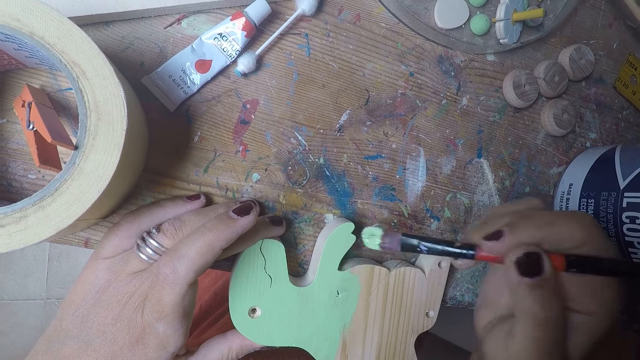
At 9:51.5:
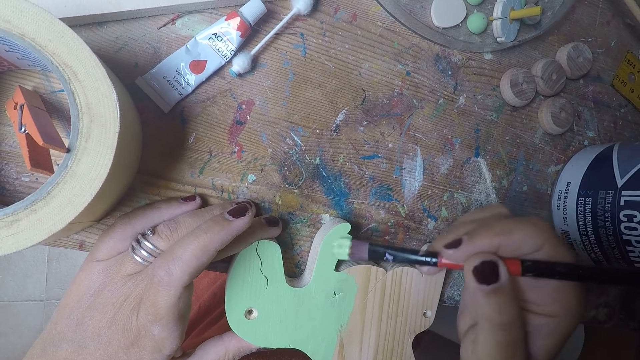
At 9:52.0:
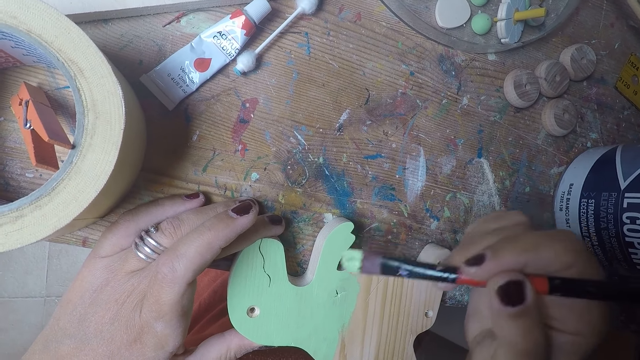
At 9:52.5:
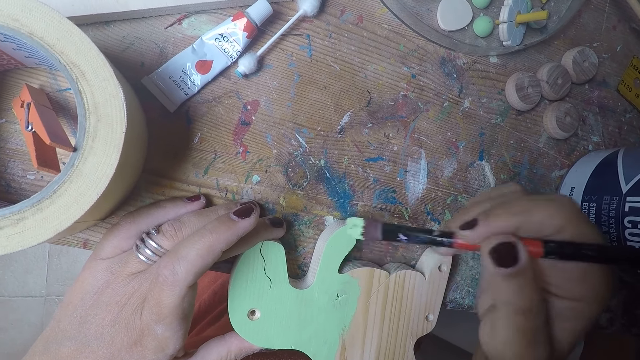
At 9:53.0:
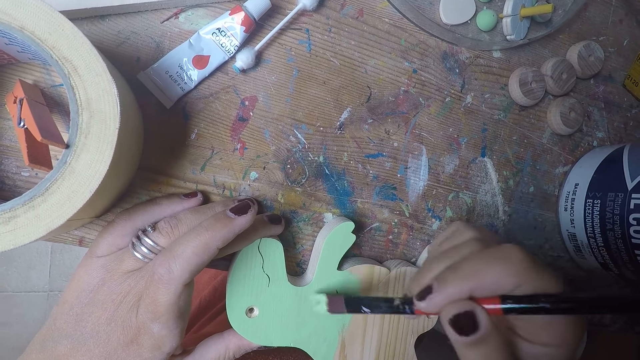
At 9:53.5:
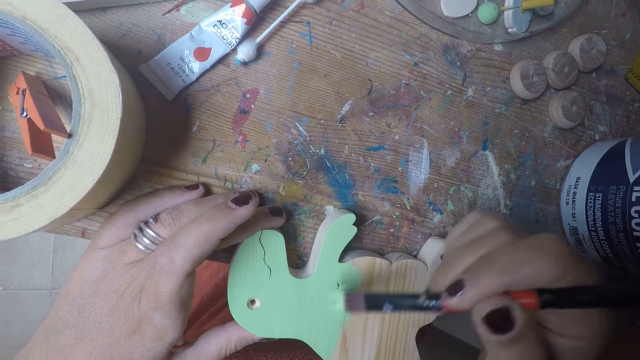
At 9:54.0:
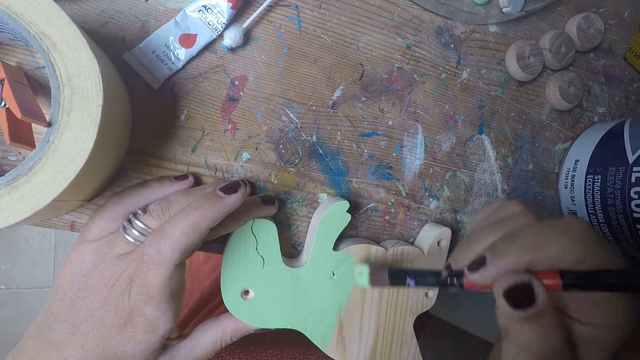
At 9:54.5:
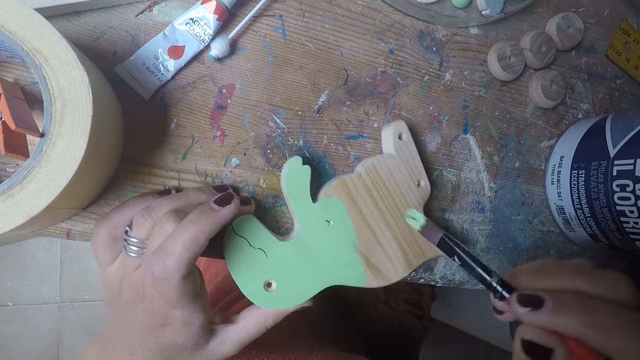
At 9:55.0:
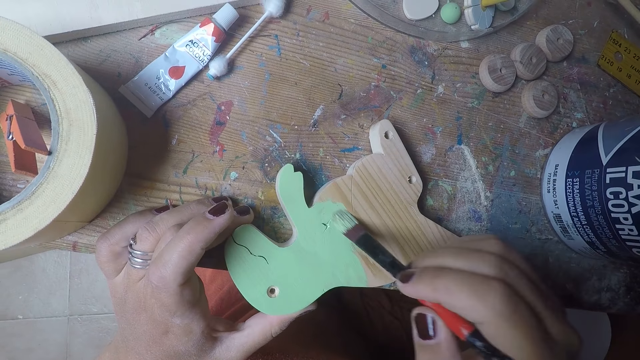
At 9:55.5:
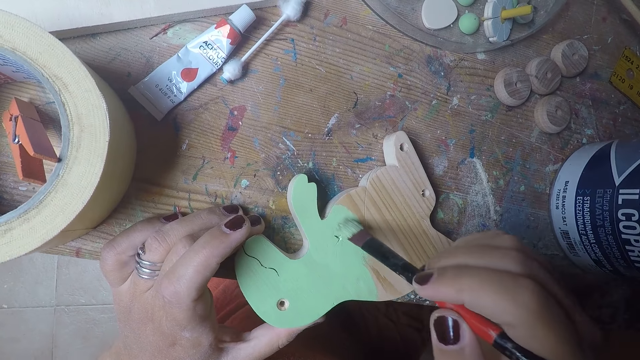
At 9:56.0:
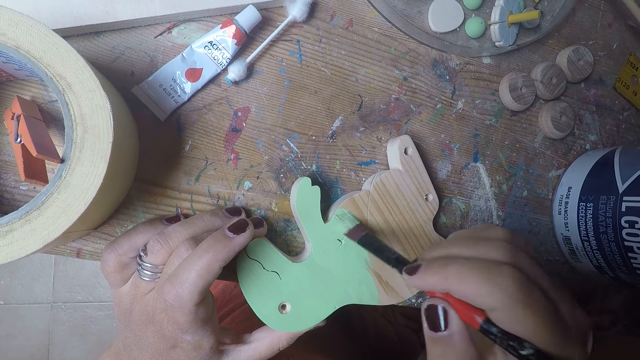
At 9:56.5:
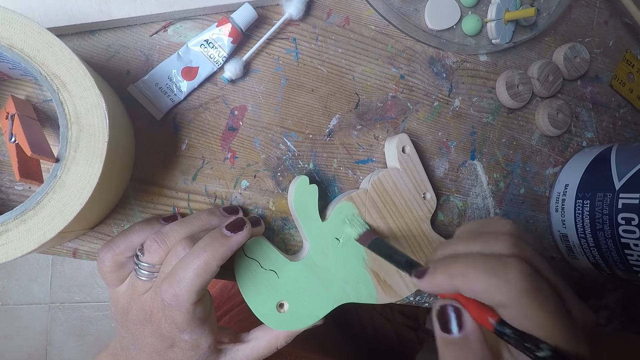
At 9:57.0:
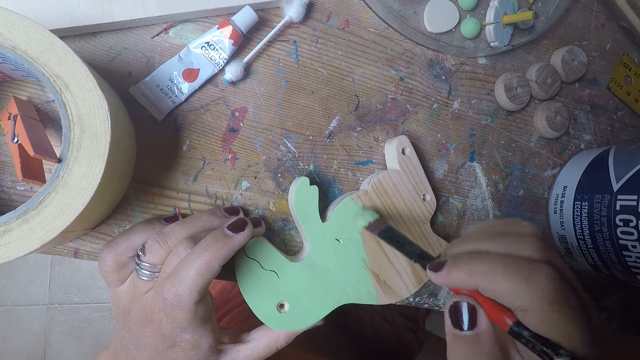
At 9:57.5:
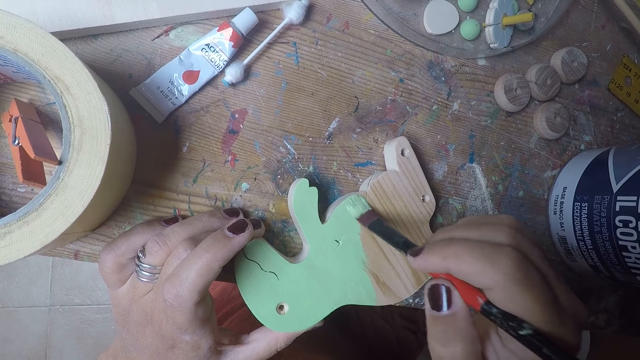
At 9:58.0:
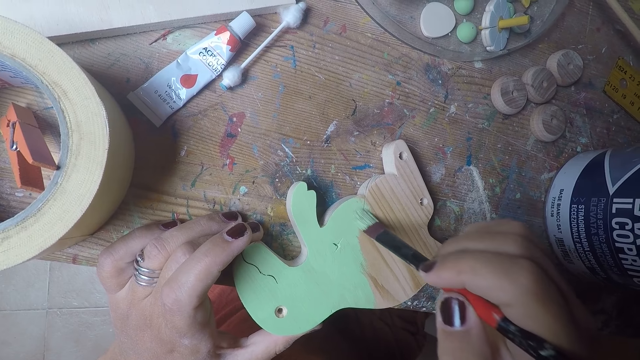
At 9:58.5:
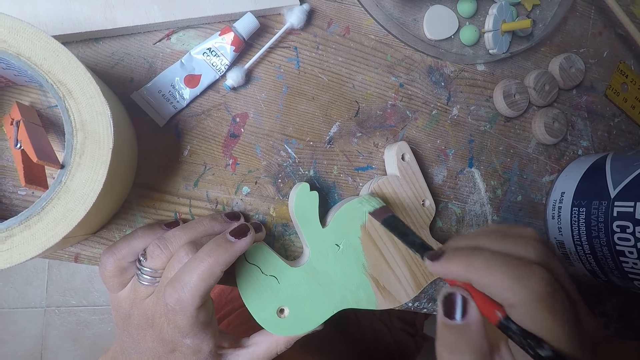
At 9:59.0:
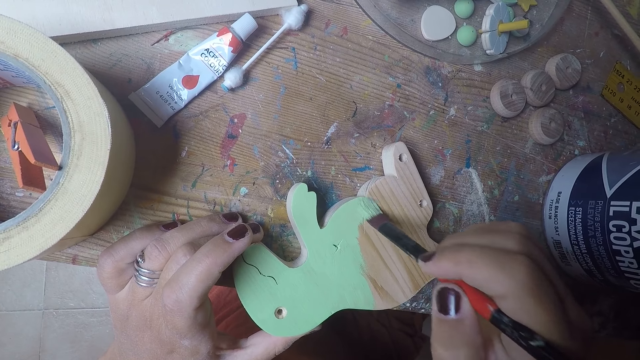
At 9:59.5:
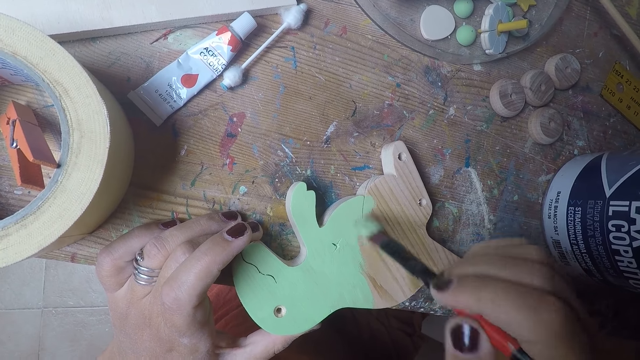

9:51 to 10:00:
The camera wearer turns the dinosaur curve. They paint the dinosaur curve.

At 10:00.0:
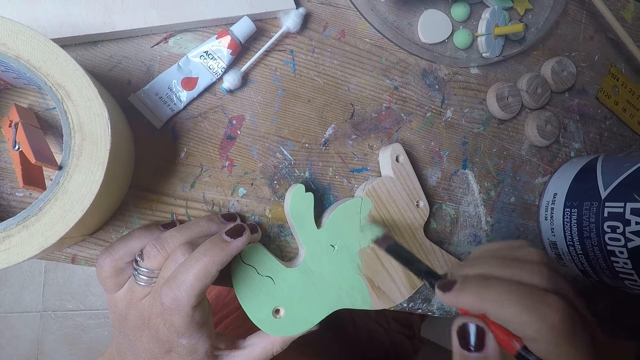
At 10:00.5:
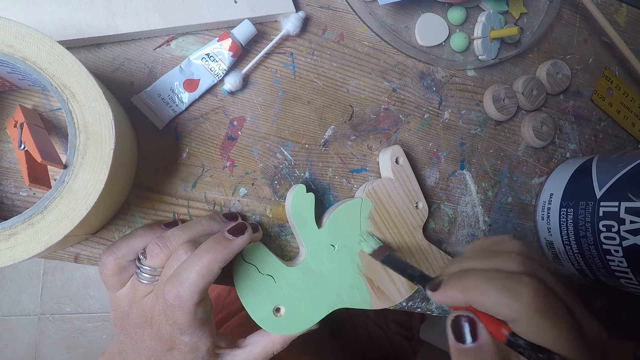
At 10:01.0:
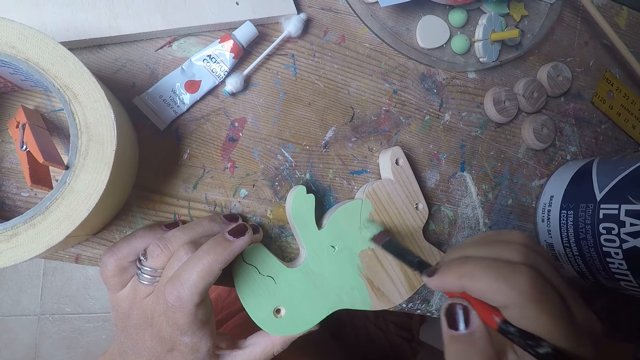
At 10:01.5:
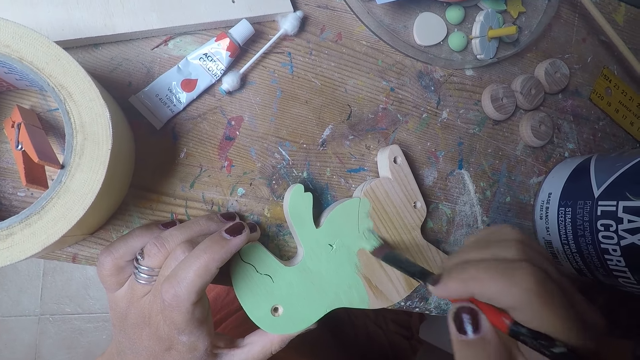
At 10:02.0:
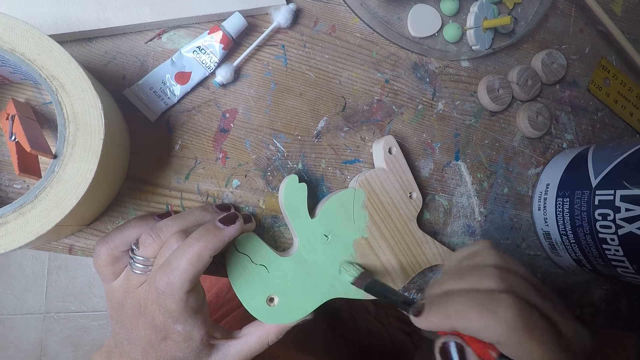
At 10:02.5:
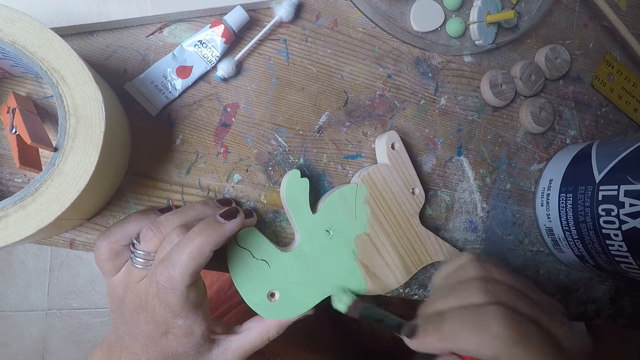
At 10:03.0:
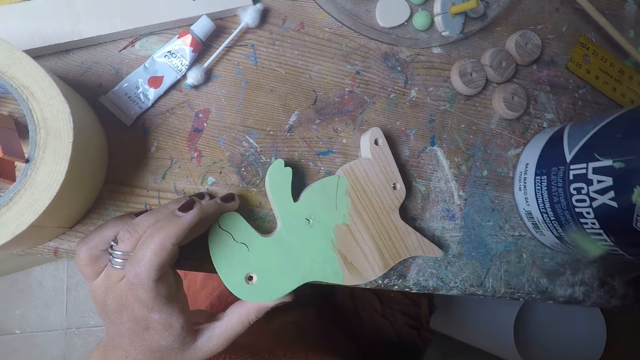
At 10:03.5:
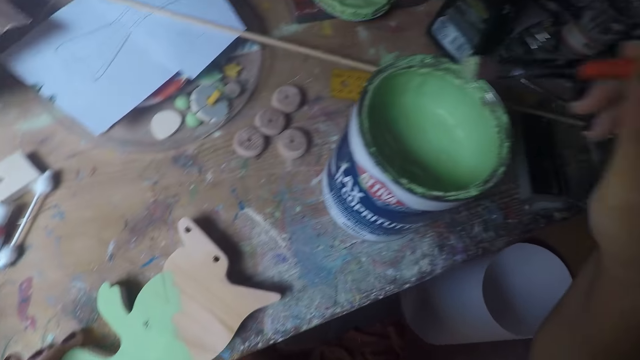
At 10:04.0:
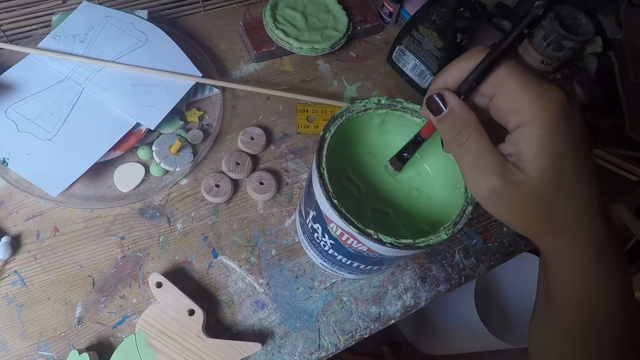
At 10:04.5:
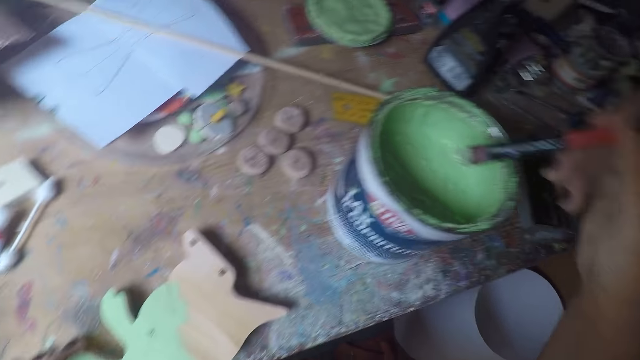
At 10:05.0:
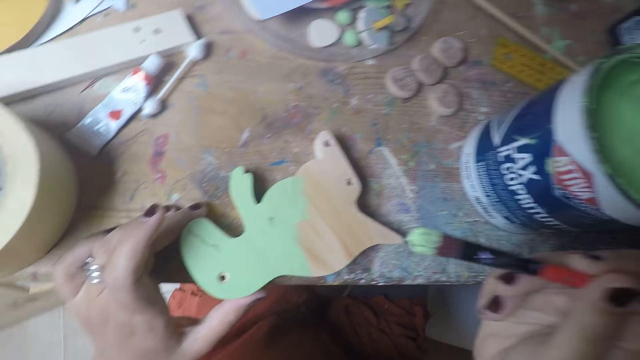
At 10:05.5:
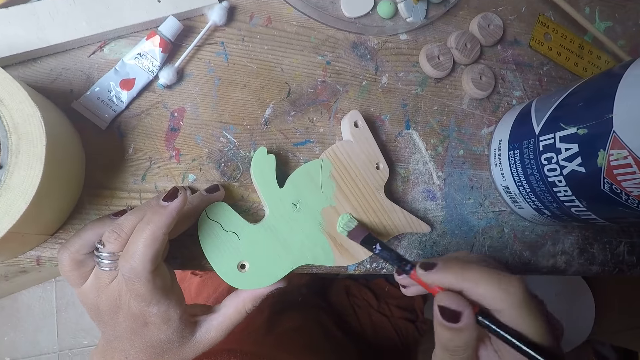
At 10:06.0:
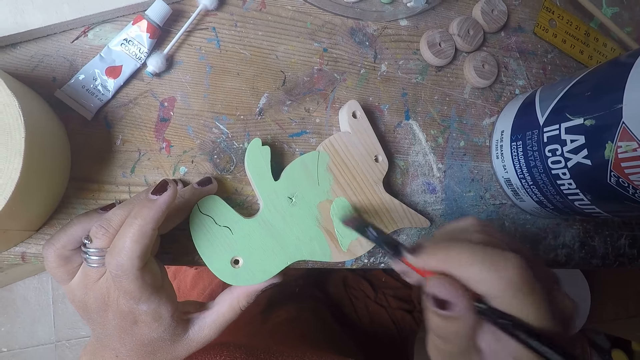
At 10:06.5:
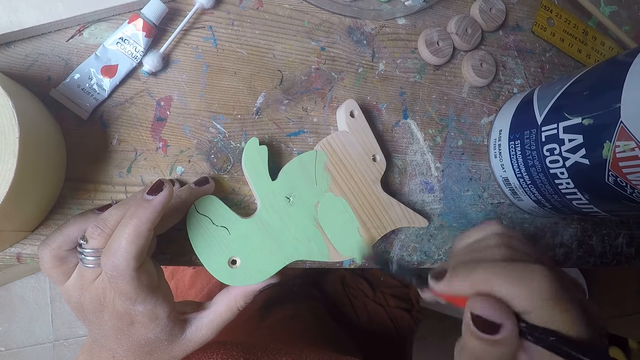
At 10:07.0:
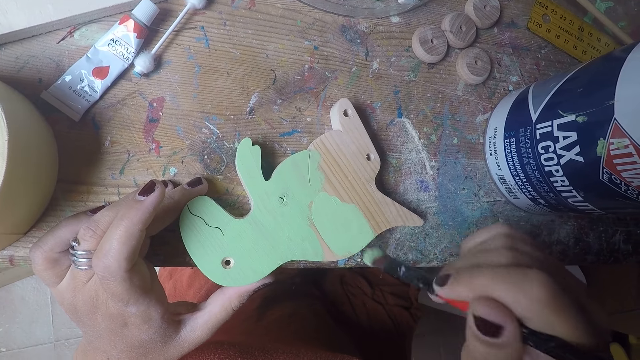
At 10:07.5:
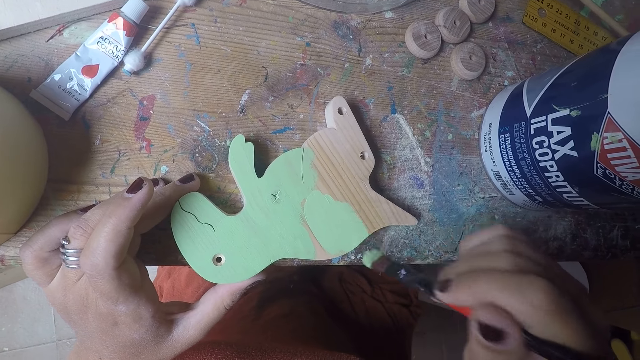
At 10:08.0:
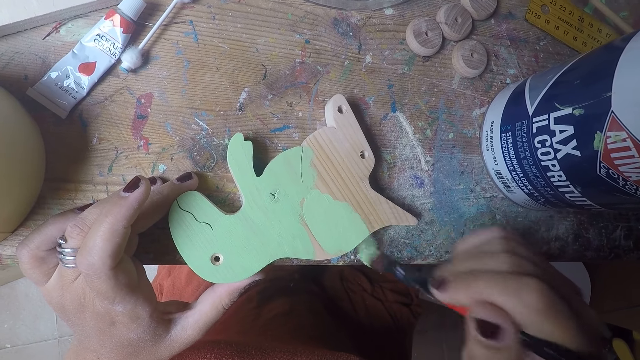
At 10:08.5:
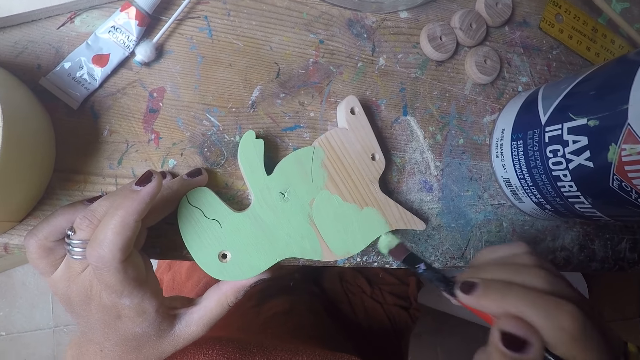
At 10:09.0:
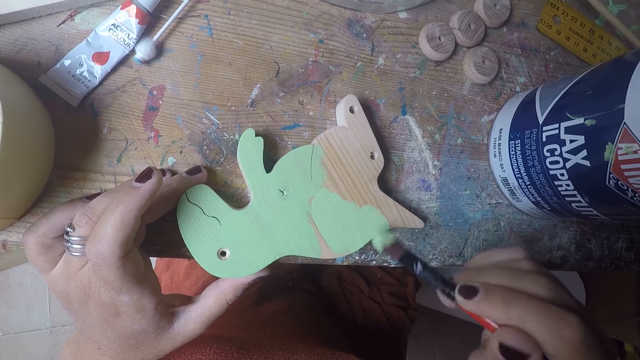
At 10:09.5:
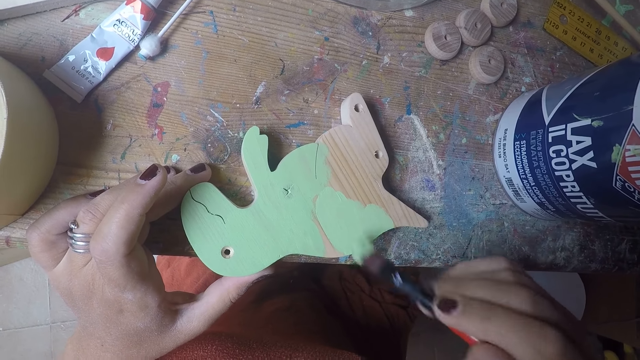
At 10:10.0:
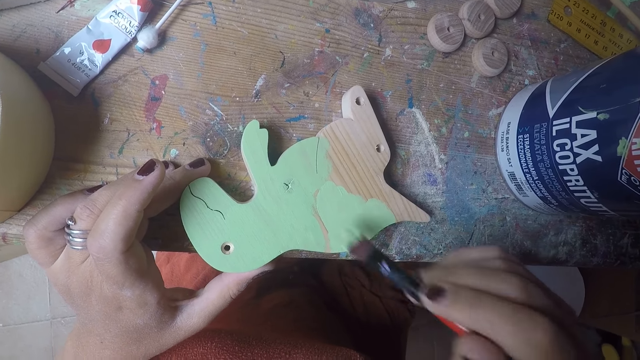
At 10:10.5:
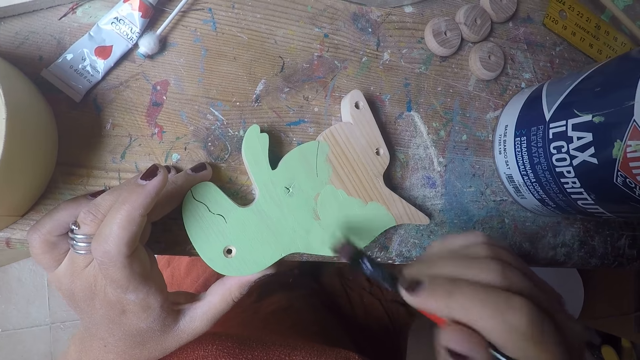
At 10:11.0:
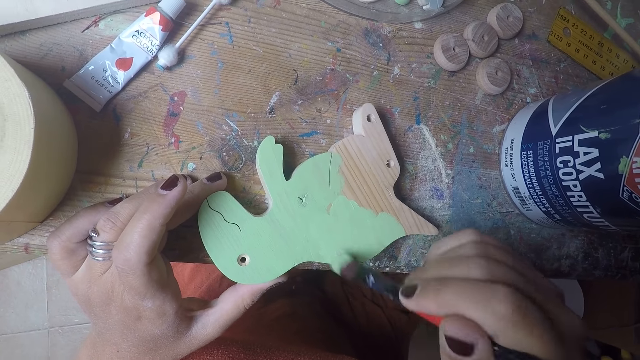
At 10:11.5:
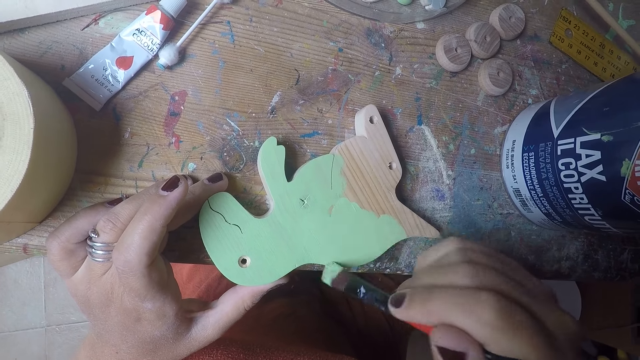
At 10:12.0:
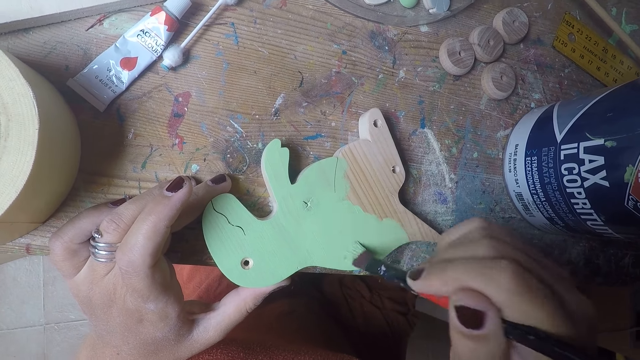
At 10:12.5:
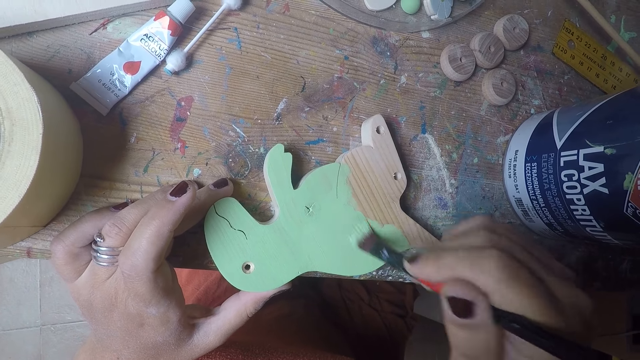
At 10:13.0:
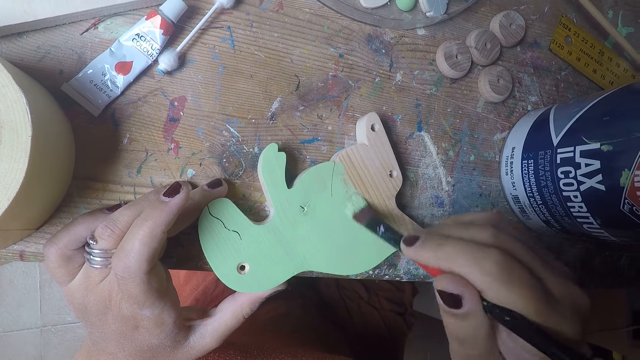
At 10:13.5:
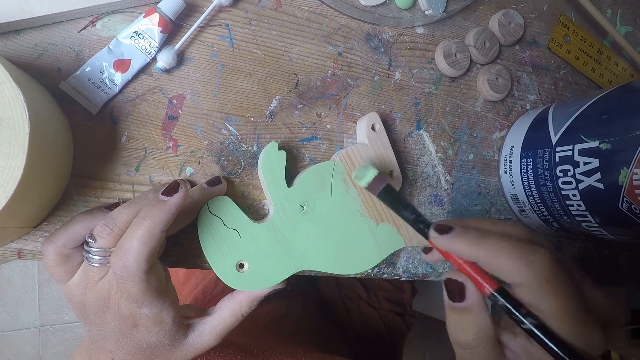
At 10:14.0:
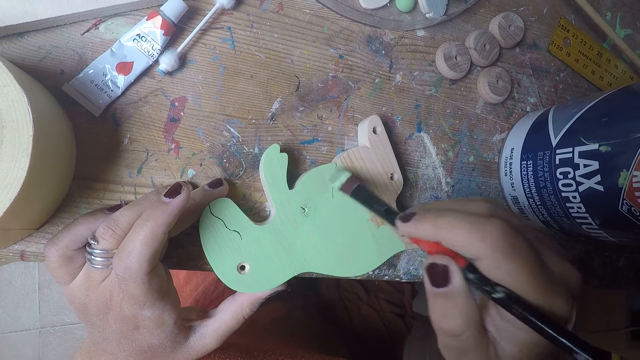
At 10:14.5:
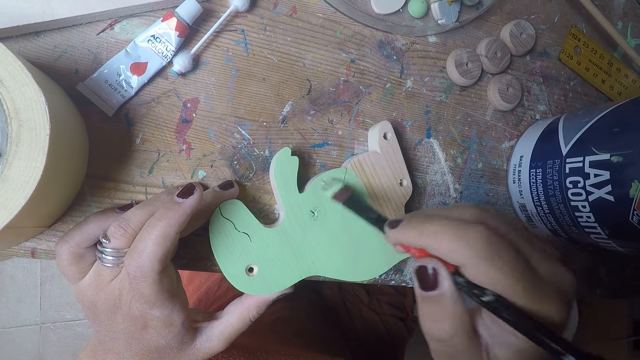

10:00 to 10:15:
The camera wearer stops painting. She dips the brush in her right hand in the paint bucket on the table. She removes the paint brush from the paint. She paints the wood shaped dinosaur with the brush in her right hand.
